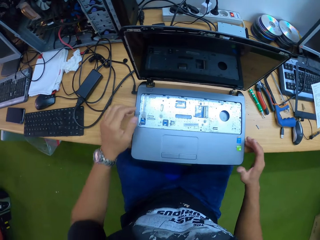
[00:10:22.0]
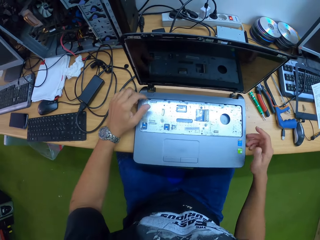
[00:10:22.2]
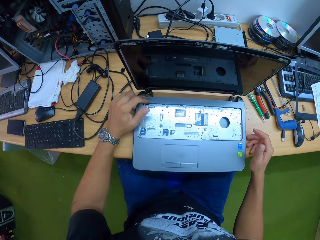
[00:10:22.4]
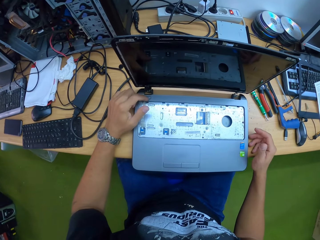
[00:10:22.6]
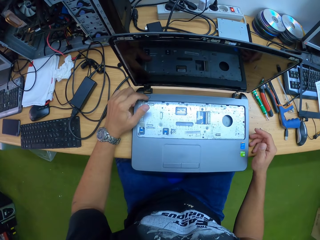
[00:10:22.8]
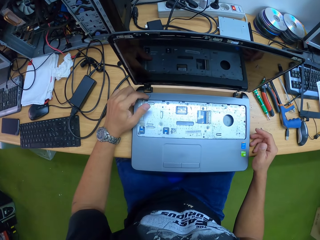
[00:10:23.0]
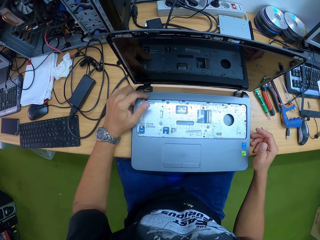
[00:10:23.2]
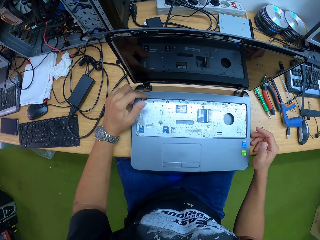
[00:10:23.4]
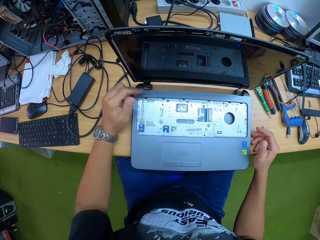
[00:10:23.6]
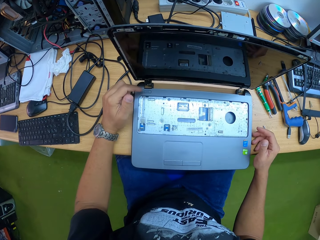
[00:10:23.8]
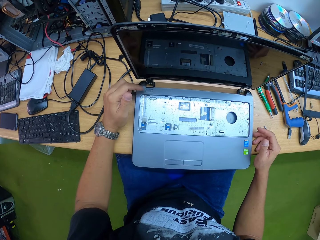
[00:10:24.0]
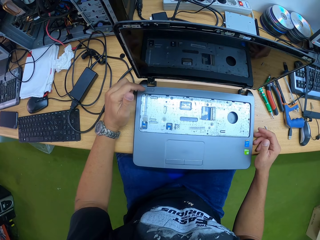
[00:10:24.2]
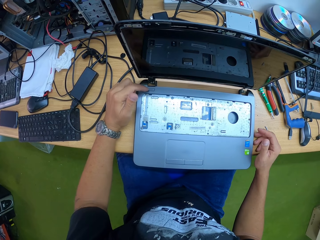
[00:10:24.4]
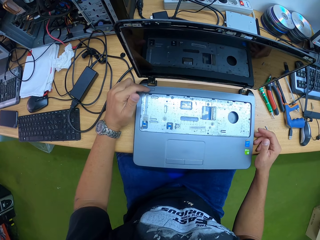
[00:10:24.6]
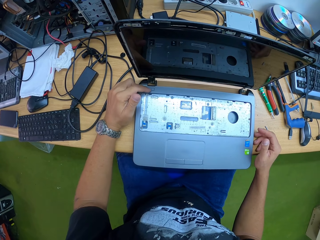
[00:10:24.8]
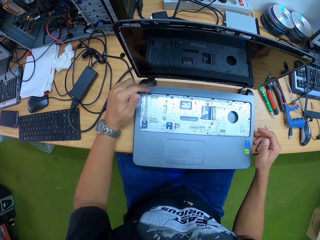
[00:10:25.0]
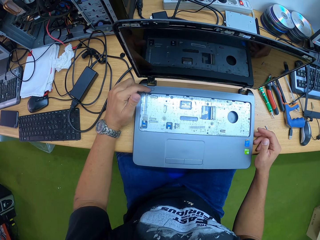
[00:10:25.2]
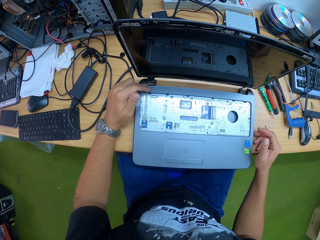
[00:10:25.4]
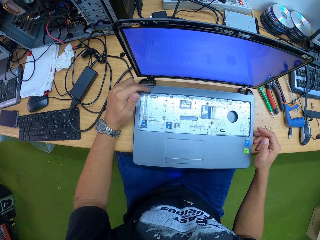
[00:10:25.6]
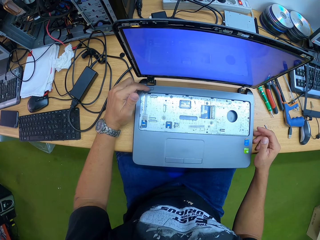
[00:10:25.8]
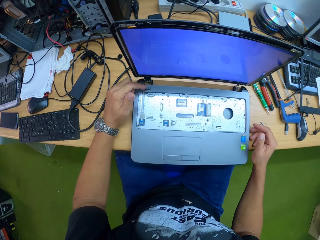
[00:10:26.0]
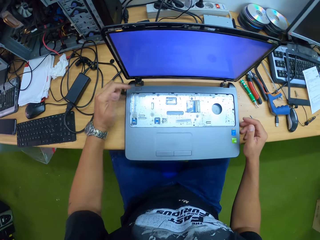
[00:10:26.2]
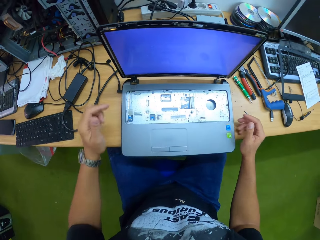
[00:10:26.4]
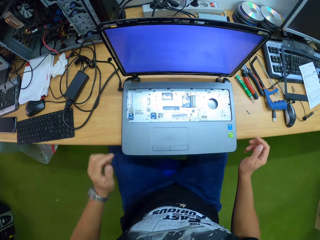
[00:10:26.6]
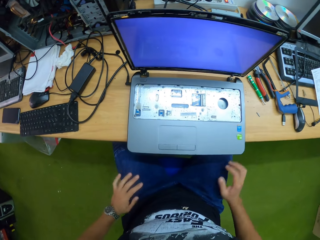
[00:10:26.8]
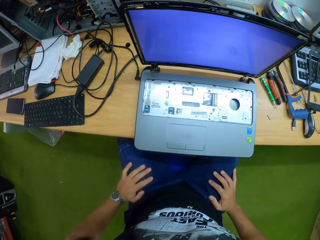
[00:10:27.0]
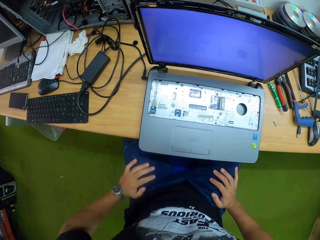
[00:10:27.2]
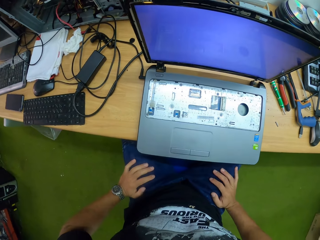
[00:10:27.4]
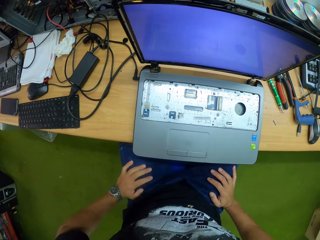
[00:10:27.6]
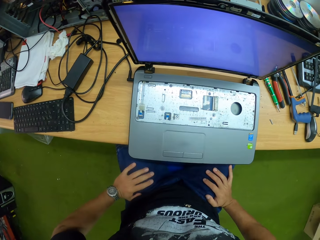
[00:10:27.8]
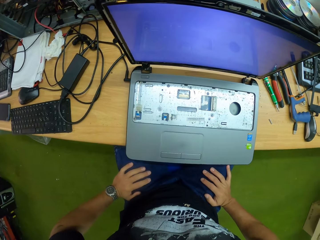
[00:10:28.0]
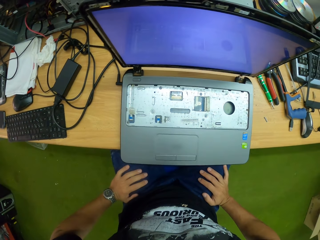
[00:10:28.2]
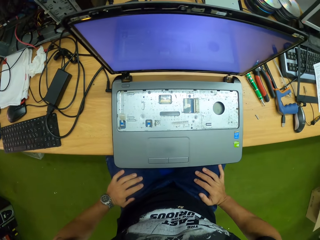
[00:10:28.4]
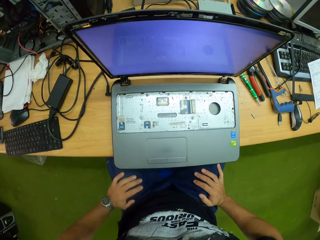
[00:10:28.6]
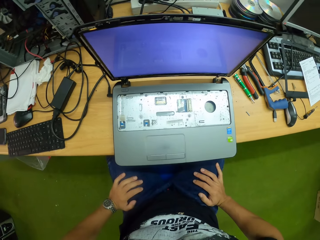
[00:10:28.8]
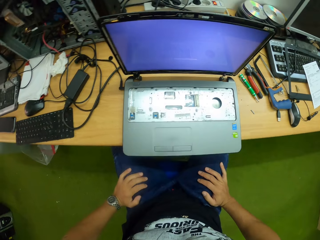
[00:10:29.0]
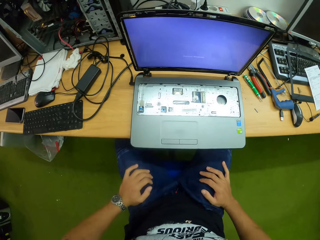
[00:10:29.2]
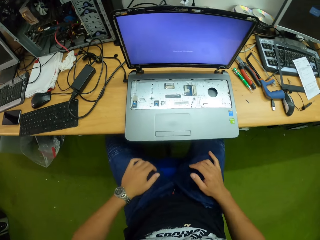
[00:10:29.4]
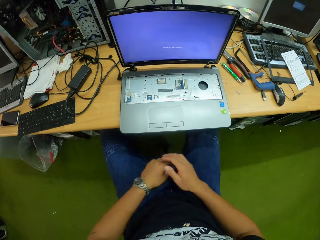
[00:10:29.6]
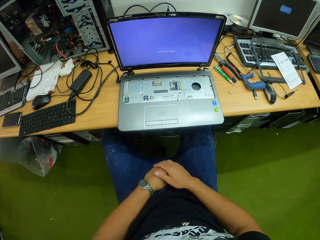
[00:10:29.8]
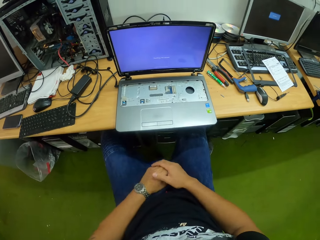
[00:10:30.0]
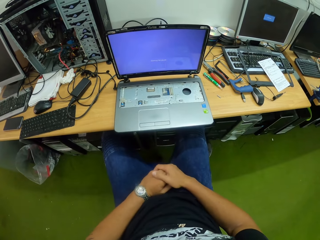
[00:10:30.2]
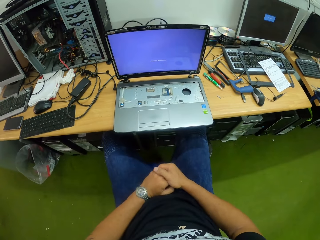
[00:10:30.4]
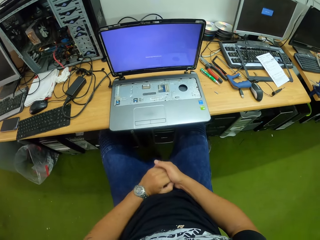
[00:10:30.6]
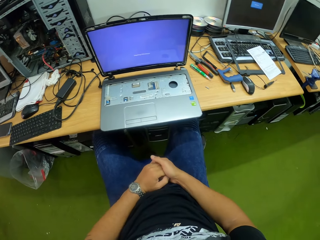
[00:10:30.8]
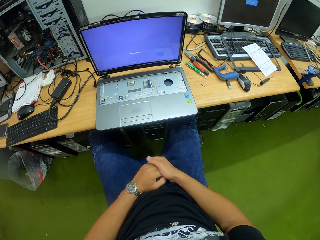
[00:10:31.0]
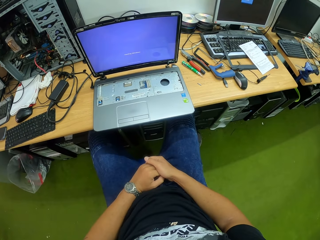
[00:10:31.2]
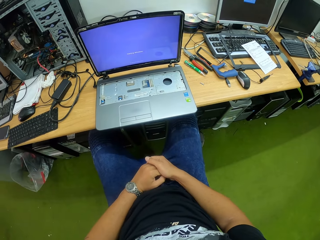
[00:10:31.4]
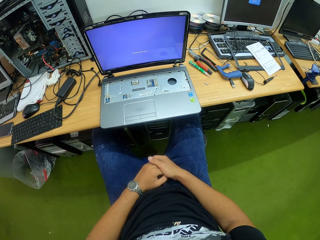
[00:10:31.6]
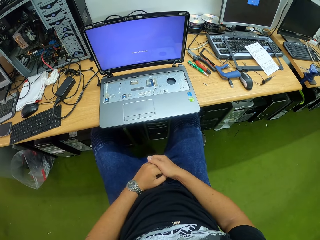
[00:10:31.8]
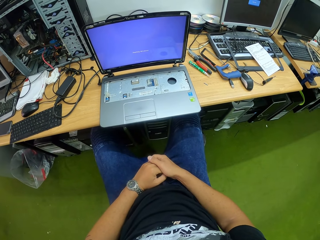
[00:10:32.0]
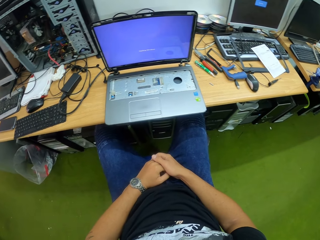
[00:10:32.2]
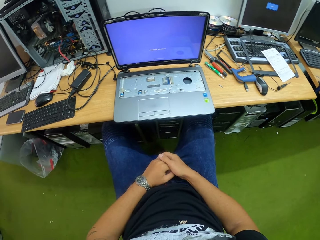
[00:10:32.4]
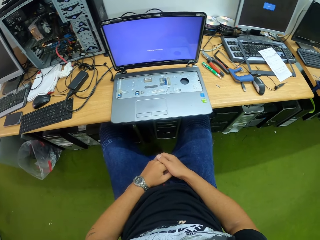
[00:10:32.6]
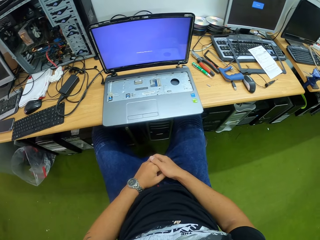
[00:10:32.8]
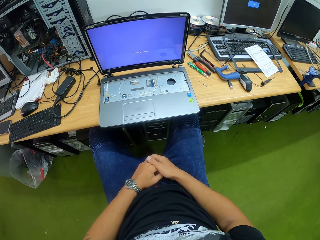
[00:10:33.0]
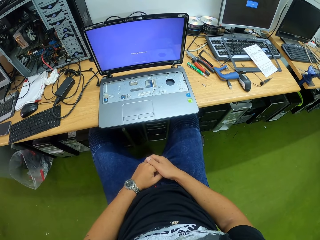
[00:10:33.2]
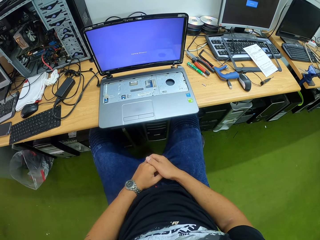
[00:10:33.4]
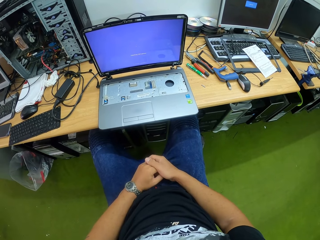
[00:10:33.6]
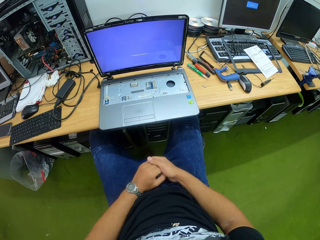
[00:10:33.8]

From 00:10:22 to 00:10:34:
The camera wearer presses the power button of the laptop with his left hand. He places his hands on his lap. He interlocks his hands.

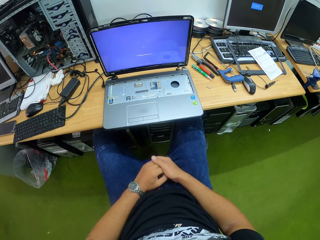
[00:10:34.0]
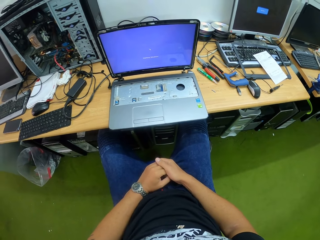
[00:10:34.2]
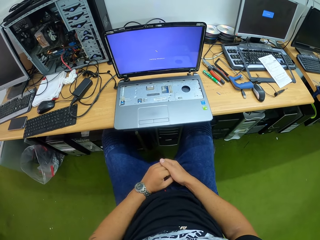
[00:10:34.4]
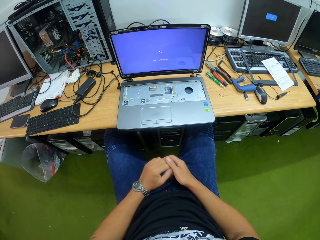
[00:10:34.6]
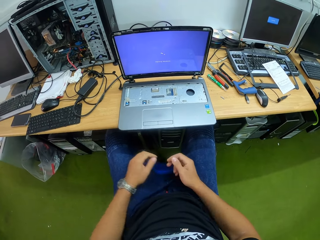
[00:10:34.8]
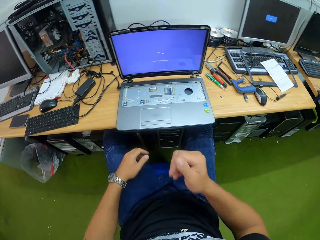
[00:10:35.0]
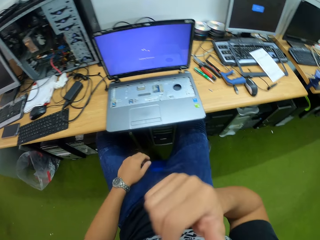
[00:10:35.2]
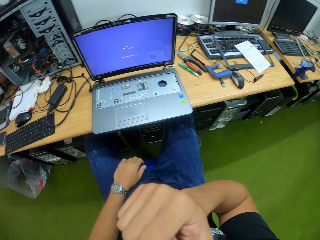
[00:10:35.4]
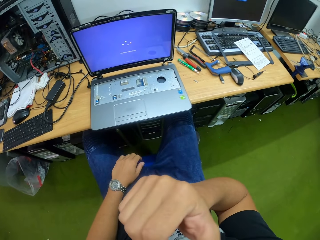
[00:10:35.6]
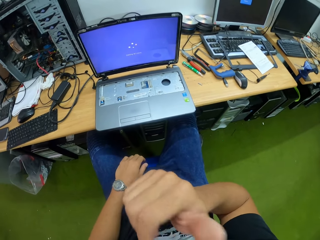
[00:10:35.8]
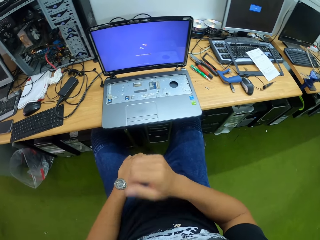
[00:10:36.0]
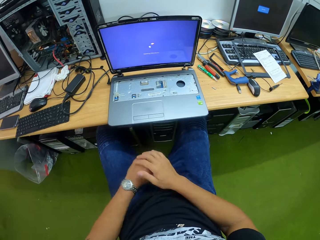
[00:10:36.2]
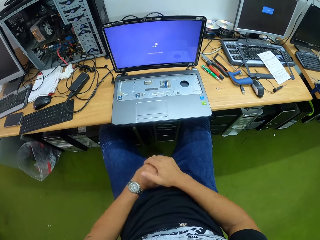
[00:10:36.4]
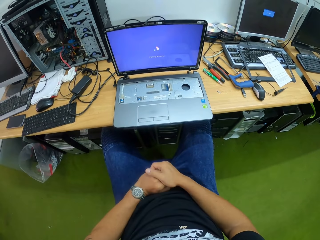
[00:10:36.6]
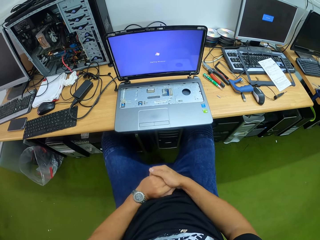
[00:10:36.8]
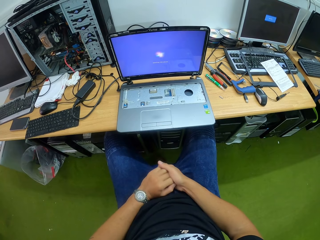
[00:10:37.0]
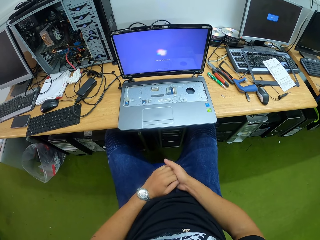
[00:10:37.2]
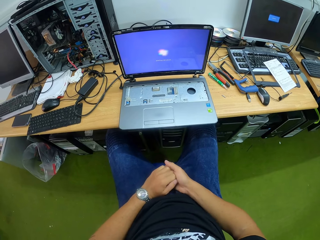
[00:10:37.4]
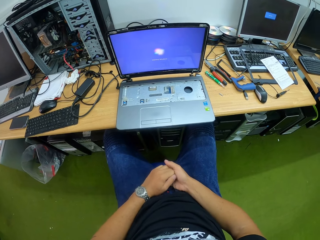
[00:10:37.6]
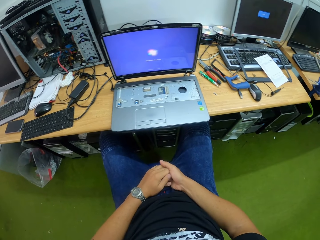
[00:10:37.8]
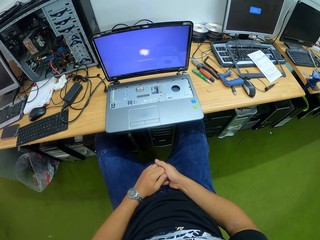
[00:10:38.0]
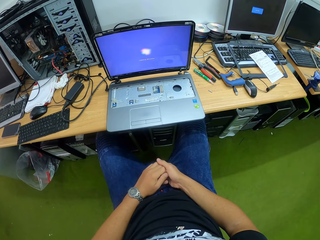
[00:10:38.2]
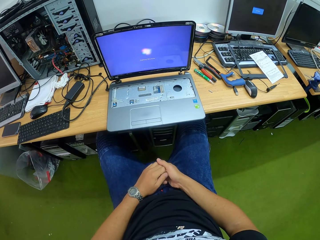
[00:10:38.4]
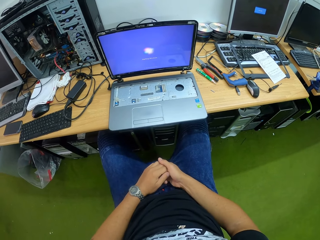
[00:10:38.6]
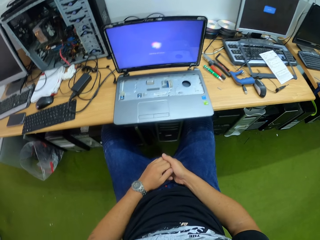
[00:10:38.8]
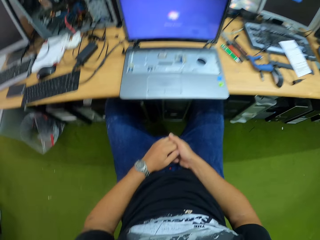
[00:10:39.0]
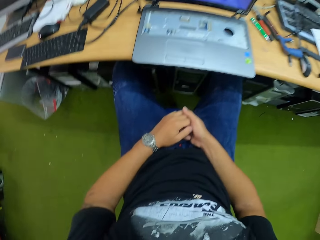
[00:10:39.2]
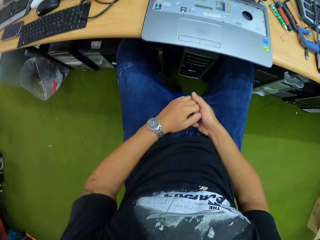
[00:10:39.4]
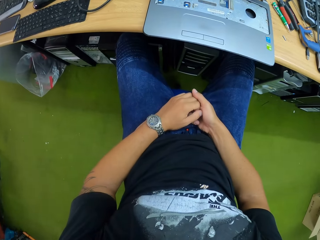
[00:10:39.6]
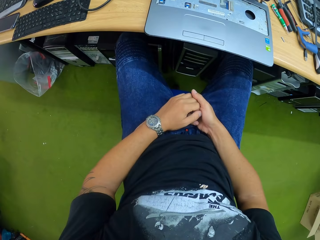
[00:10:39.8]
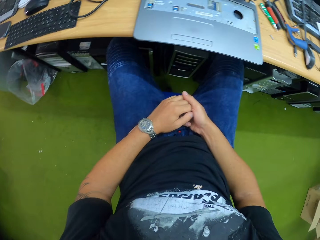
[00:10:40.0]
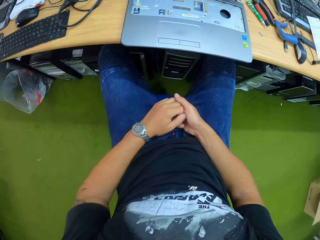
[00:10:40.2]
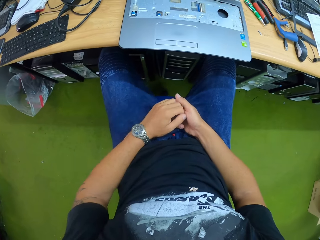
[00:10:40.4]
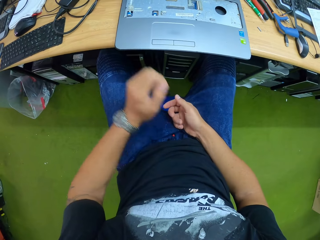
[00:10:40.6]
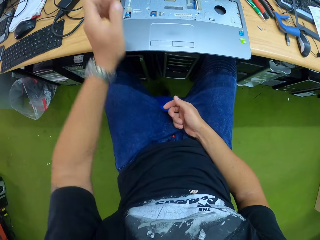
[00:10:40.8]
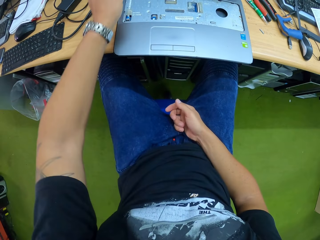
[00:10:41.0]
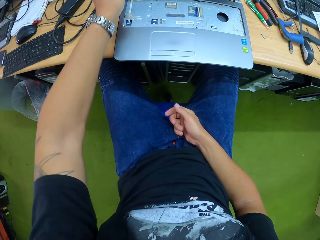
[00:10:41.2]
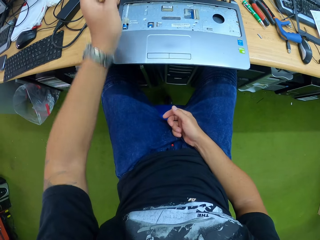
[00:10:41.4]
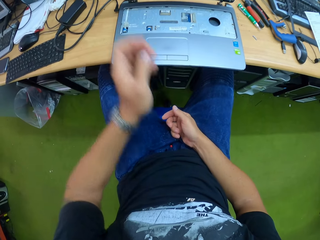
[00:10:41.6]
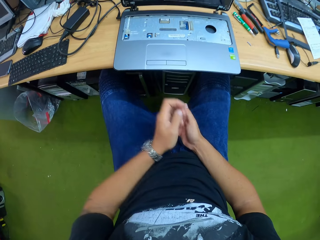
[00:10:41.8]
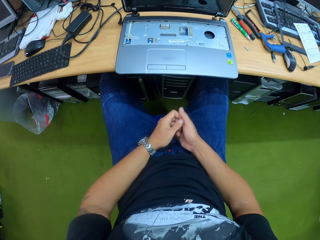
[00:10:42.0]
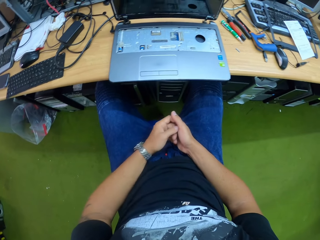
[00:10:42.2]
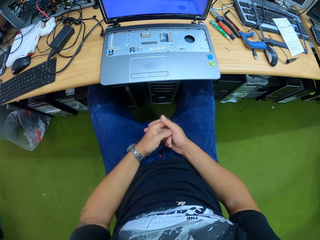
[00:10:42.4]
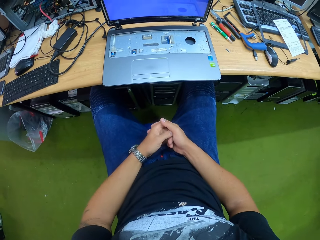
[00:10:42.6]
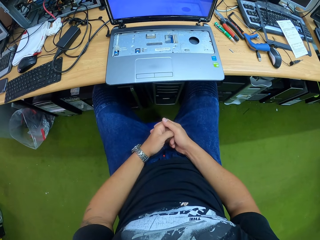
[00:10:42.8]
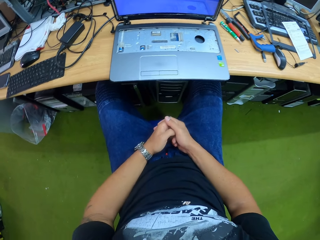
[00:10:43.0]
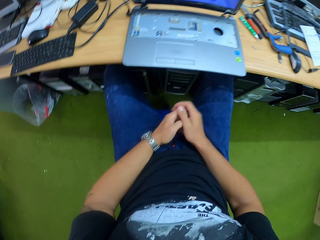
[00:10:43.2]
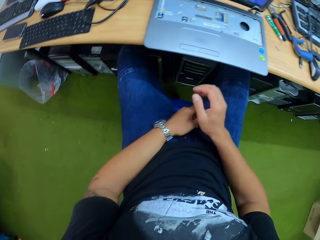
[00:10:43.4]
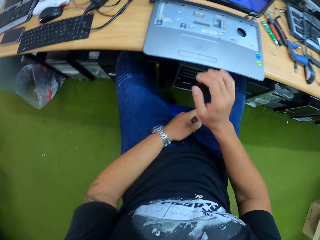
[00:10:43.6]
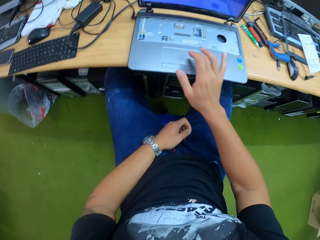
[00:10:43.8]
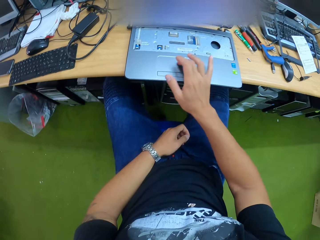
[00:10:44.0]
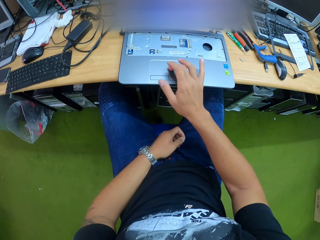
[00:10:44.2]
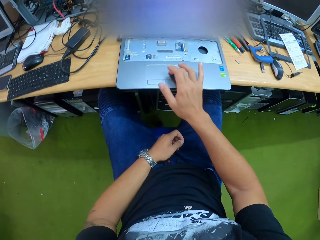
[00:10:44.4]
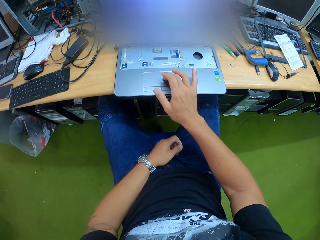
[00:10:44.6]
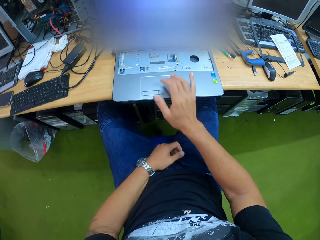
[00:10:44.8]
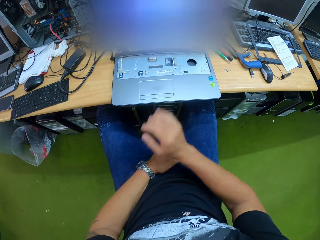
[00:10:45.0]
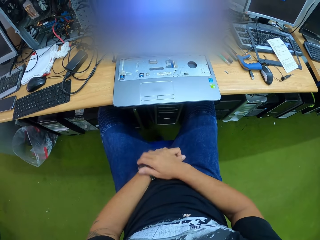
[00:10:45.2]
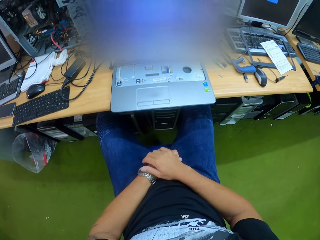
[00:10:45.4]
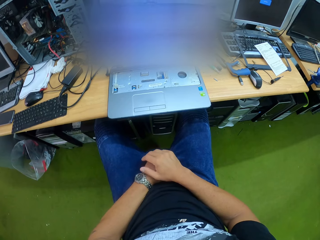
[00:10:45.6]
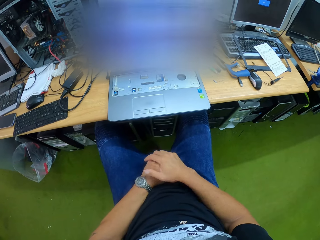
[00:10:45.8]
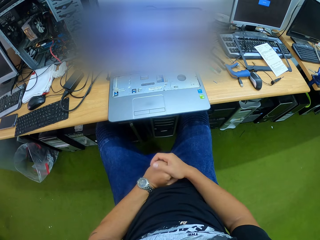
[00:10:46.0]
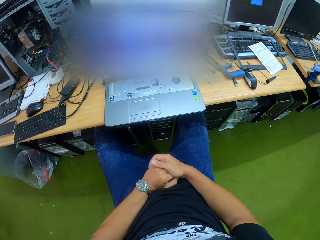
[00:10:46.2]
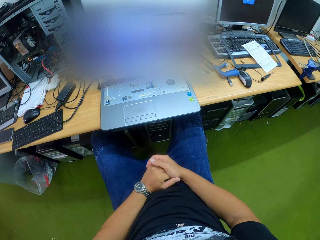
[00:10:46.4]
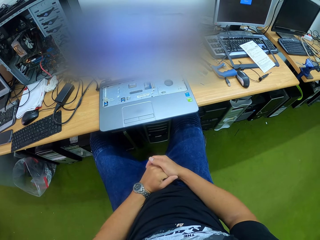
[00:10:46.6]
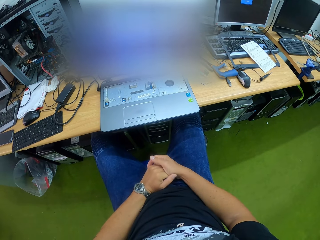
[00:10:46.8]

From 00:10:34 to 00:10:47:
The camera wearer touches his nose with his right hand. He lifts up the hand and puts the hand down. He interlocks his hands. He lifts up the hand. He adjusts the laptop charger with his left hand. He puts the hand down. He scrolls the touch pad. He operates the laptop with his right hand. He puts the hand down.
